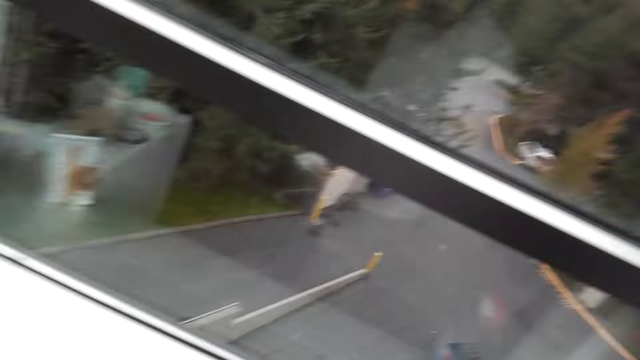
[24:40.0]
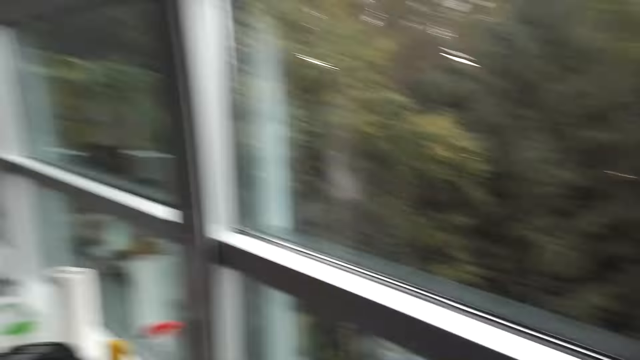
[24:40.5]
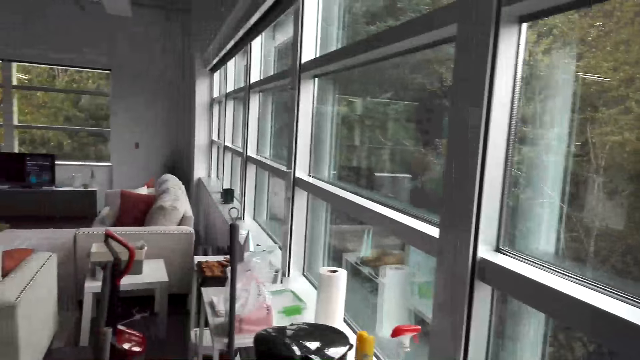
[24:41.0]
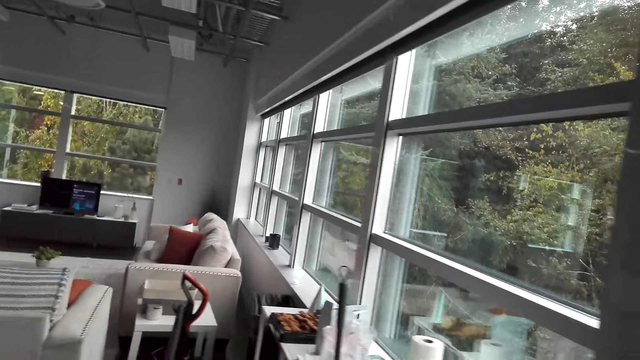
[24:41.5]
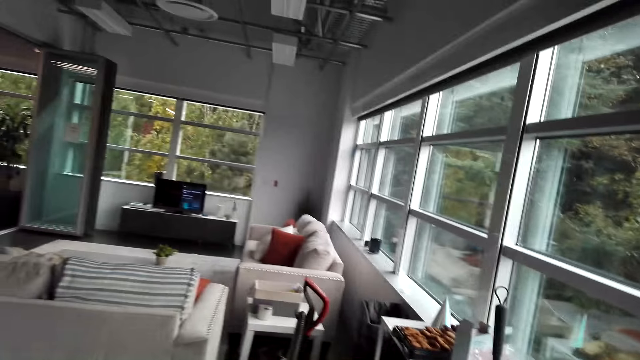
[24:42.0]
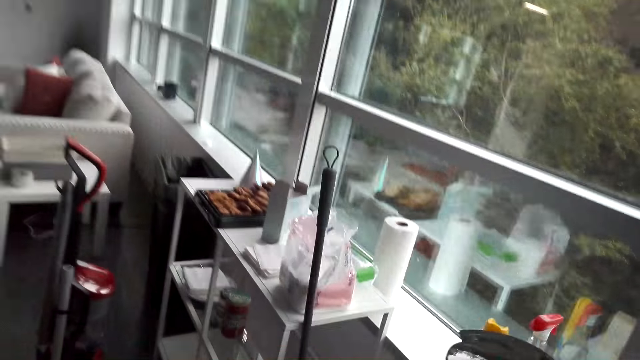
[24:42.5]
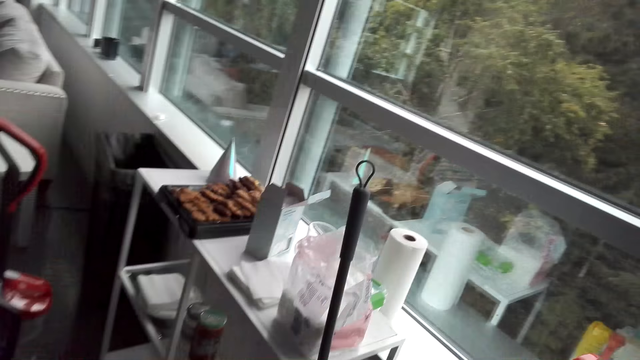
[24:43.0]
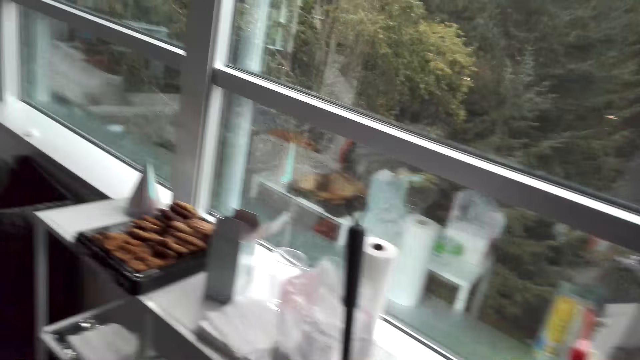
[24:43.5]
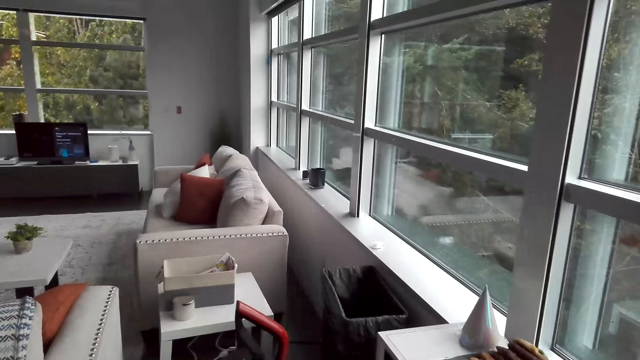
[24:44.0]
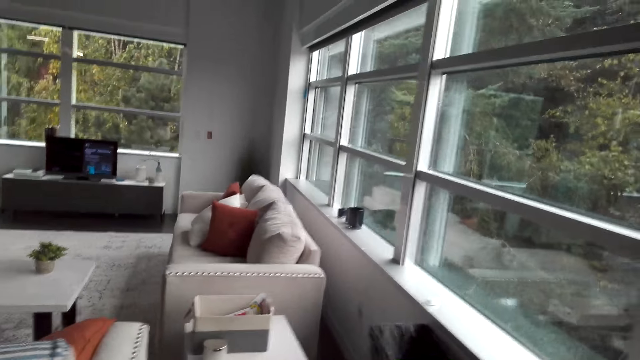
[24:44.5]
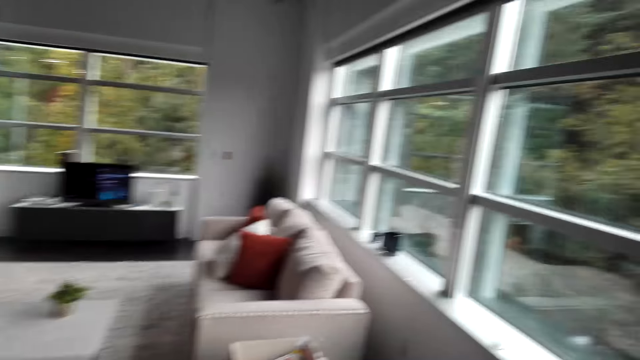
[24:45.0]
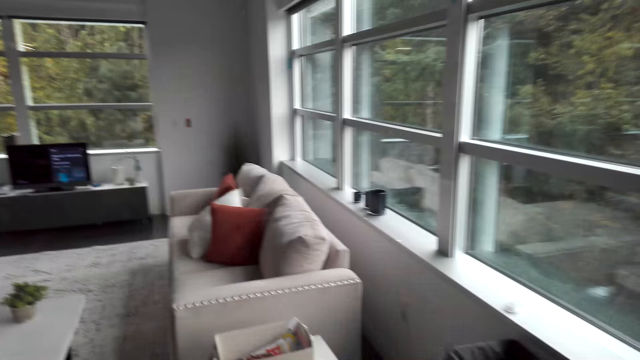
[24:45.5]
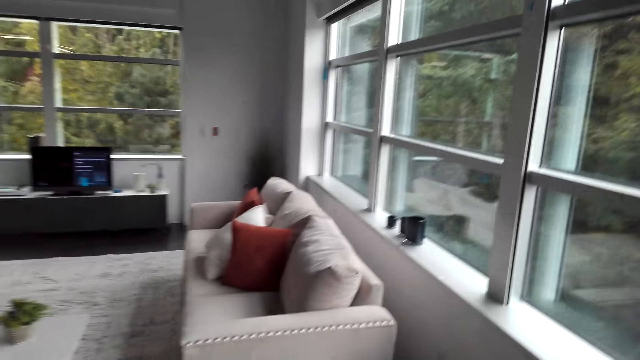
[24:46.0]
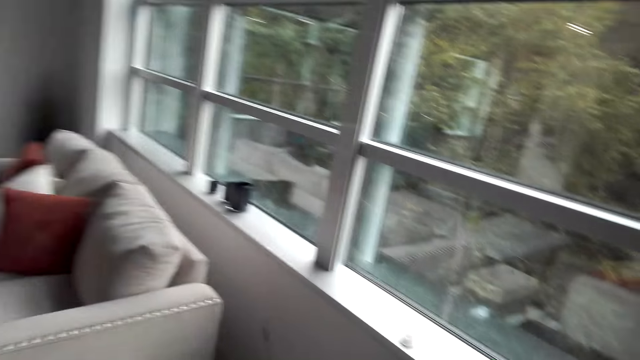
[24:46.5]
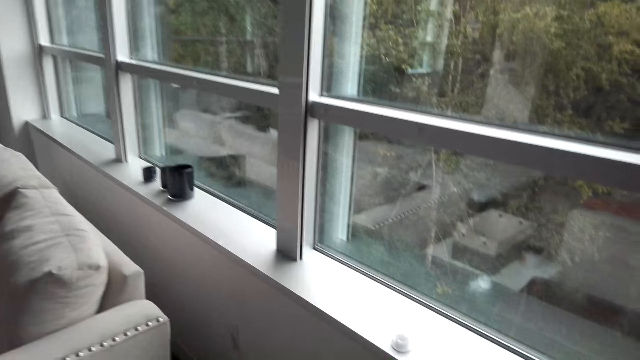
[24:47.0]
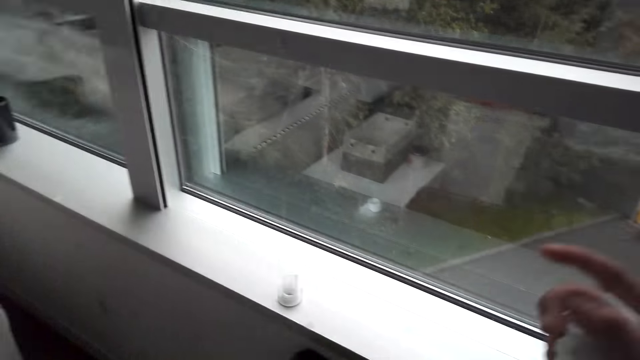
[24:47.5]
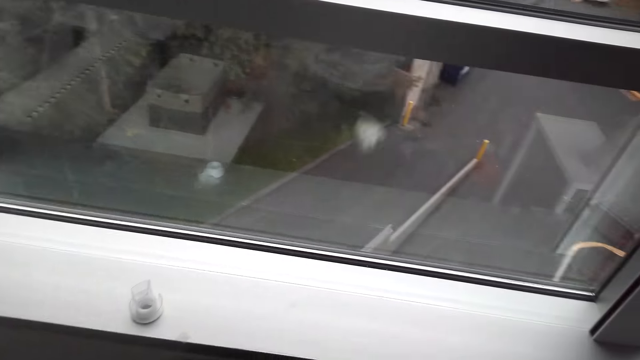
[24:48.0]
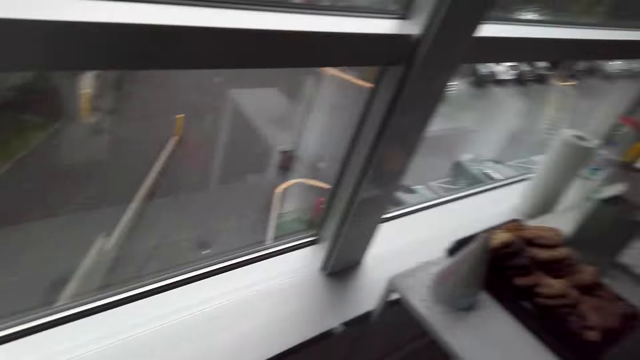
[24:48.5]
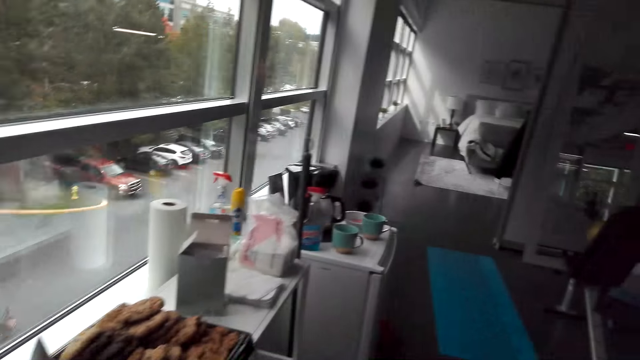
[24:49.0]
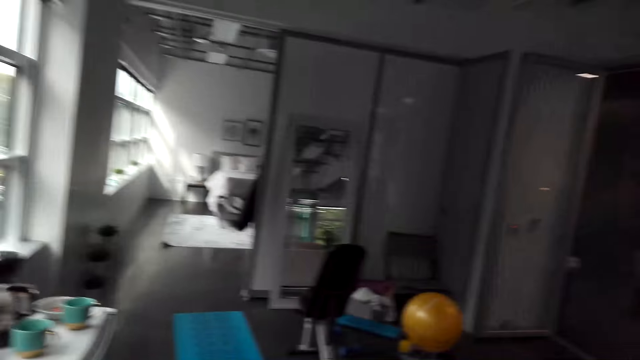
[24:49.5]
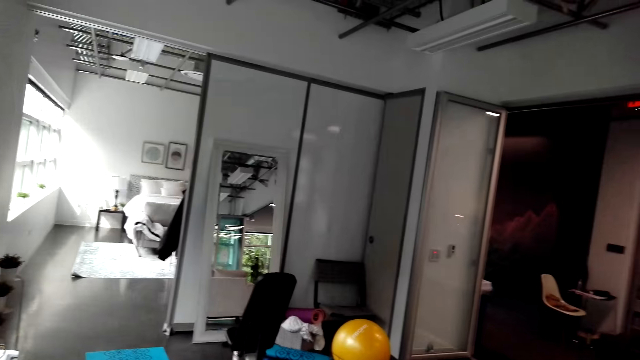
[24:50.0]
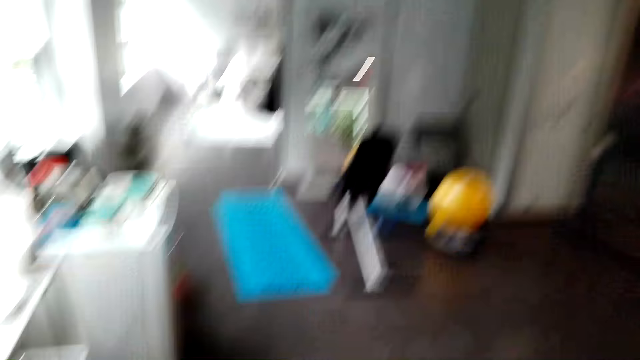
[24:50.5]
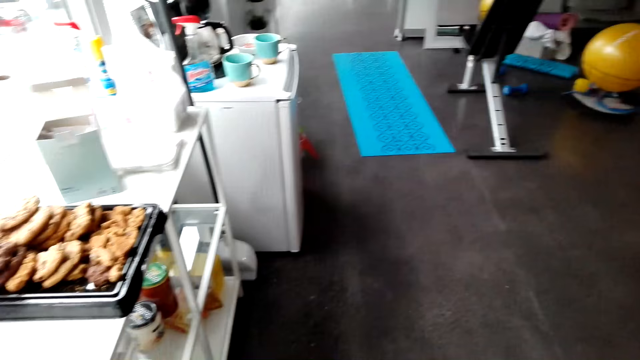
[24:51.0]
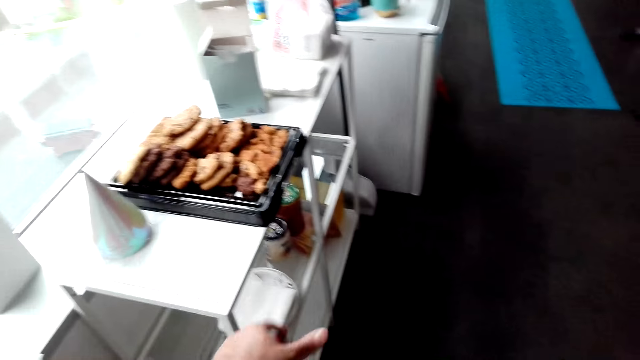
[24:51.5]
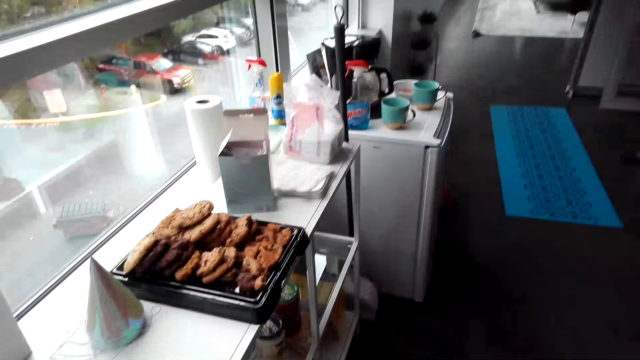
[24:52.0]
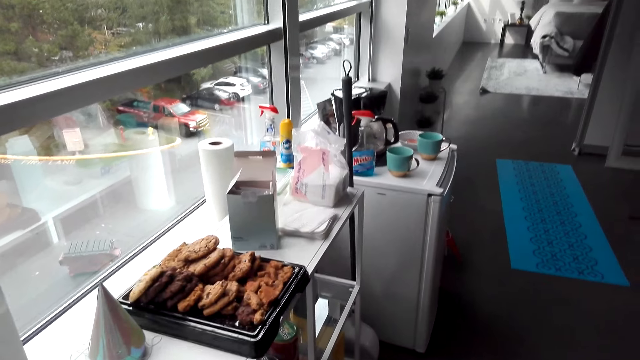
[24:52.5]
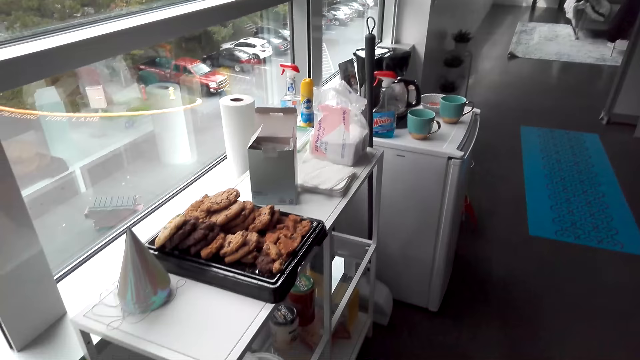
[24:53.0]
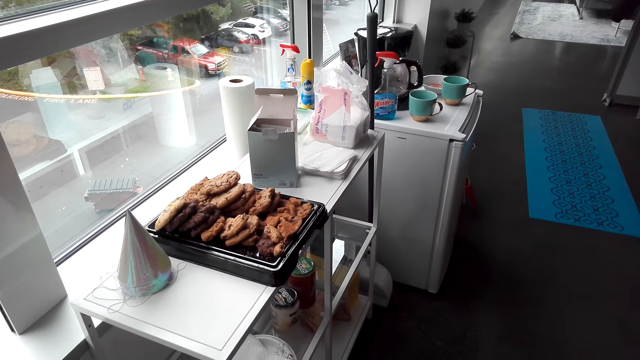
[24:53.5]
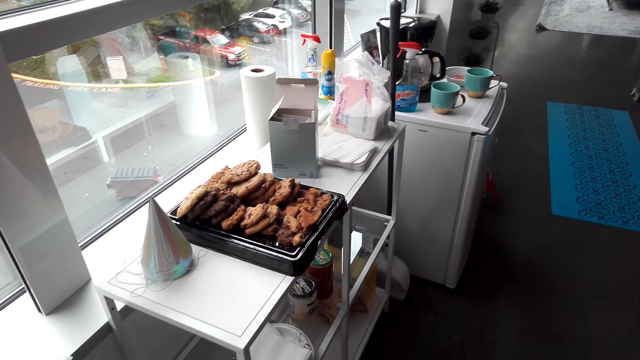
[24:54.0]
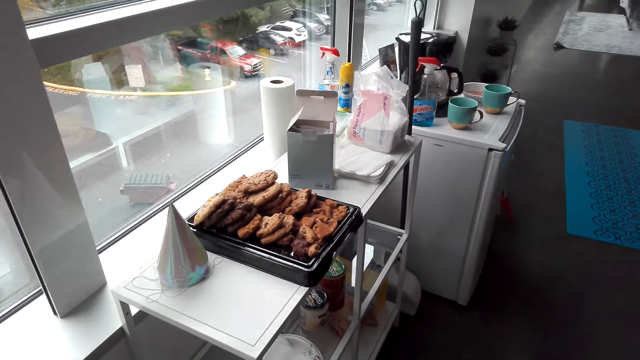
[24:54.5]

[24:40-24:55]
The camera wearer speaks to a woman. They look around. They walk in the room. They speak to the woman. The woman speaks to the camera wearer. The camera wearer walks. They look around. They speak to the woman. They look around. The woman speaks to the camera wearer.

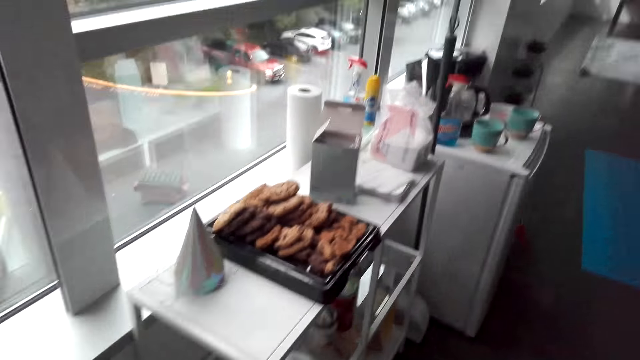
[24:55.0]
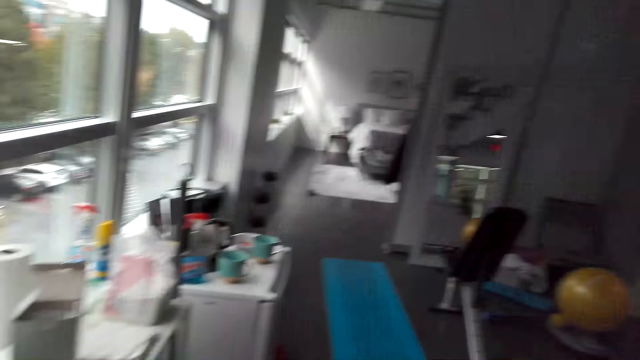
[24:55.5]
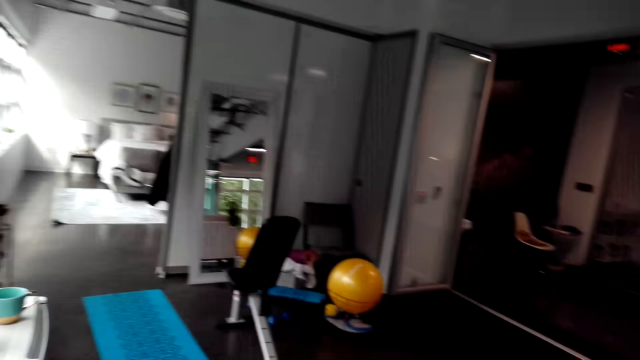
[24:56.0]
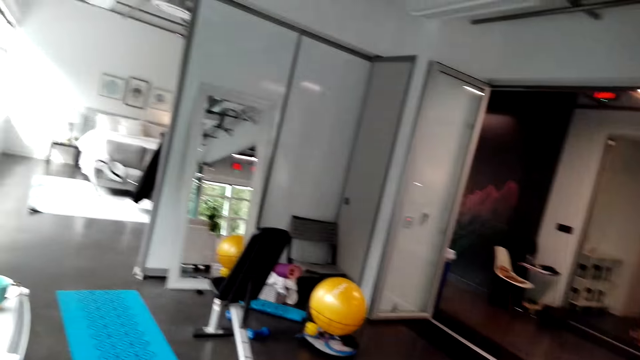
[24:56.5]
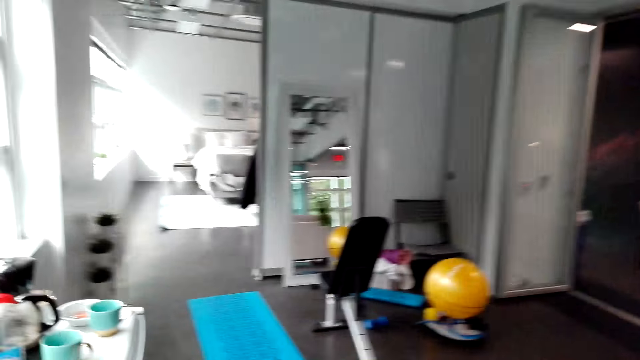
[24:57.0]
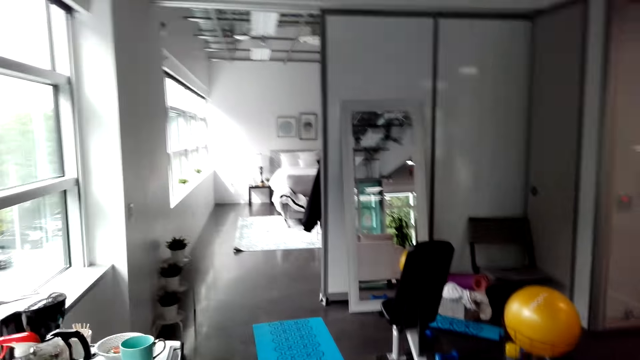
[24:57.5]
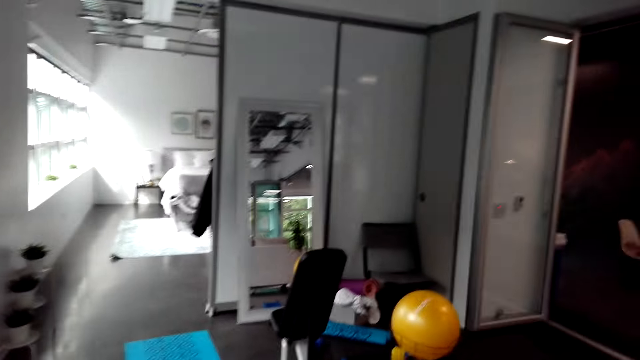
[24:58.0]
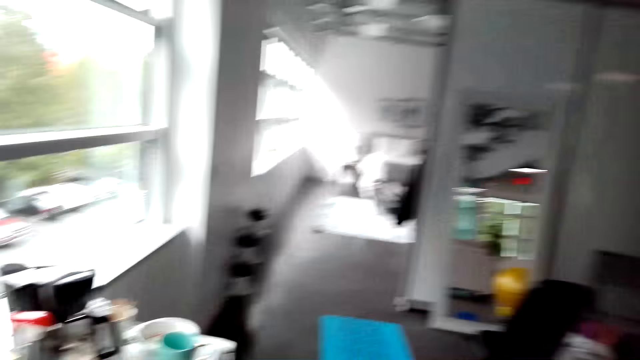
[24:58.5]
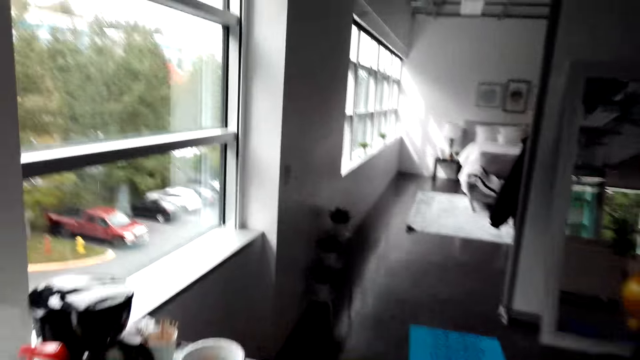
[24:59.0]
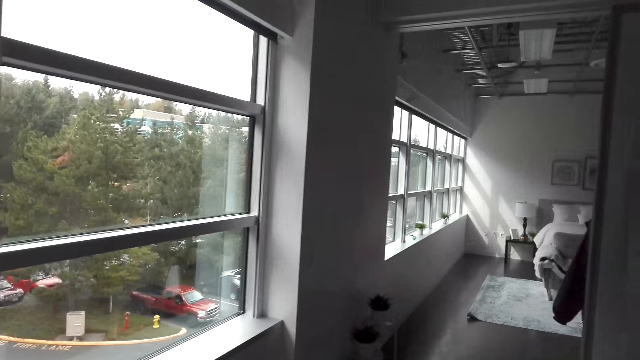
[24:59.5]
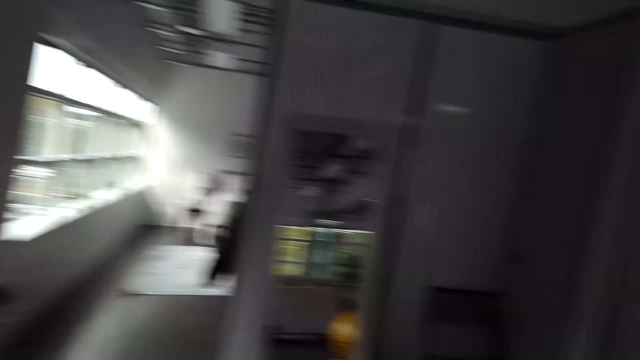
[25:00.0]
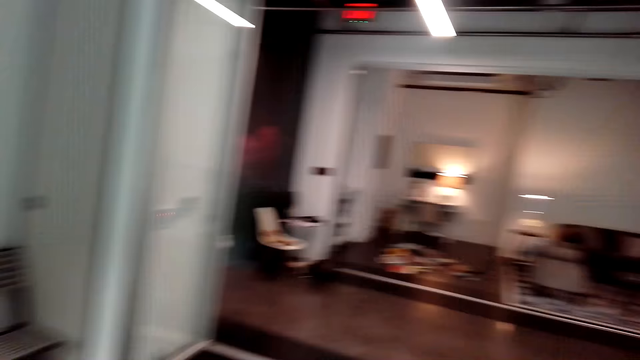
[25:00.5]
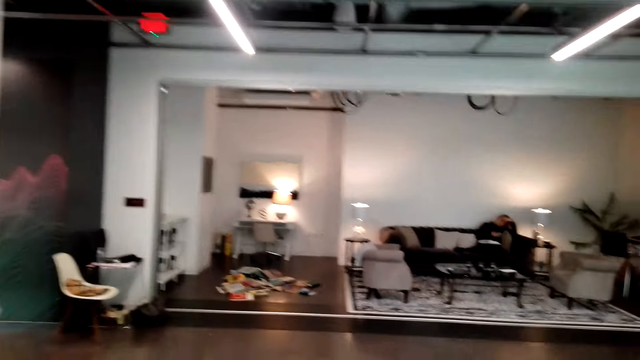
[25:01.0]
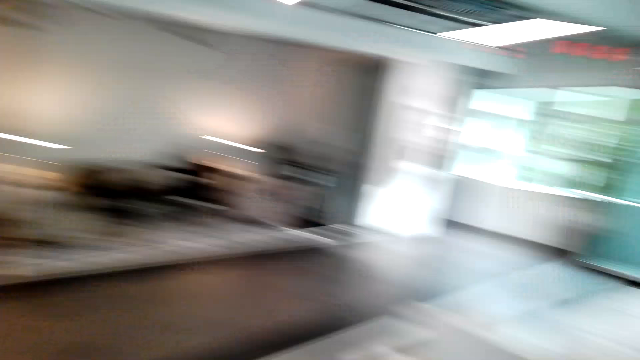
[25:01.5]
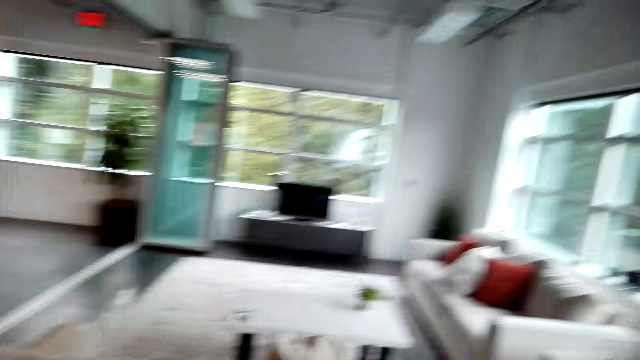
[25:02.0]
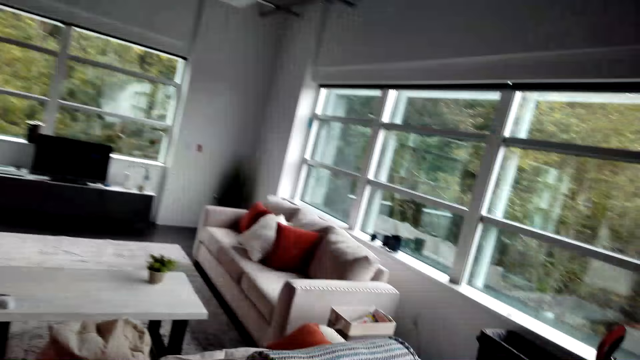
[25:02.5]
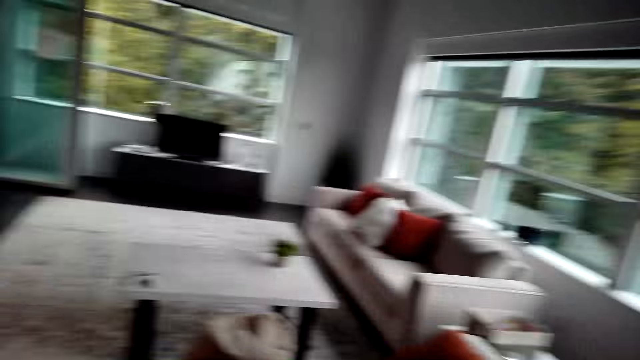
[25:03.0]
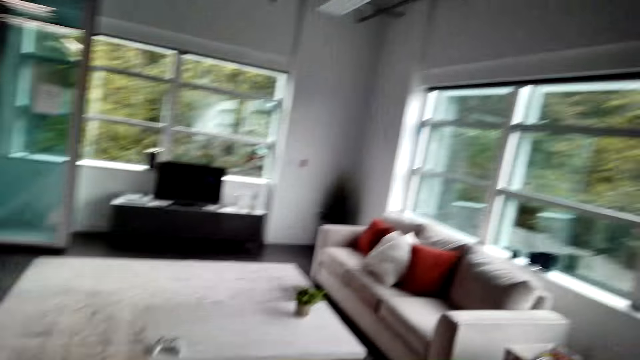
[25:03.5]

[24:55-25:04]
The camera wearer speaks to a woman. They look around. The woman speaks to the camera wearer. The camera wearer walks. They speak to the woman. They look around. They look at the woman. They speak to the woman. They walk. They look around.
